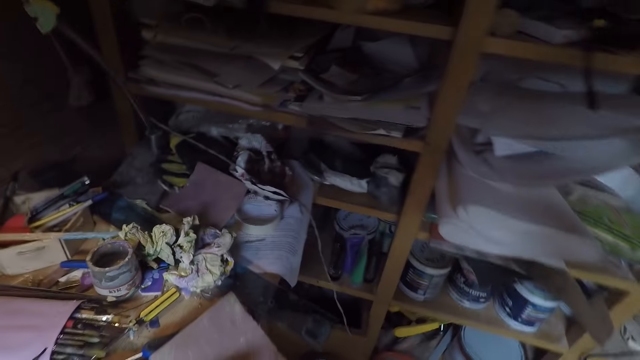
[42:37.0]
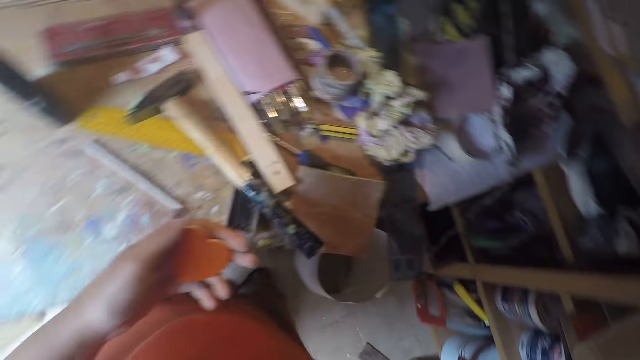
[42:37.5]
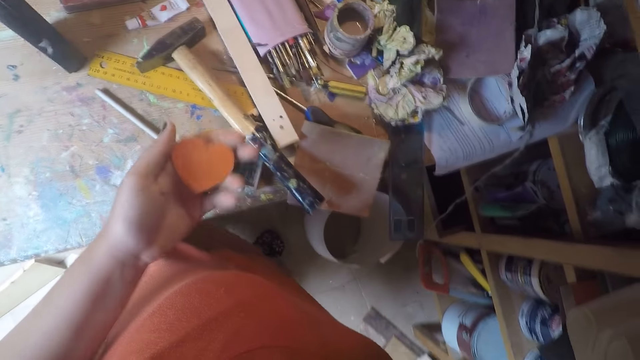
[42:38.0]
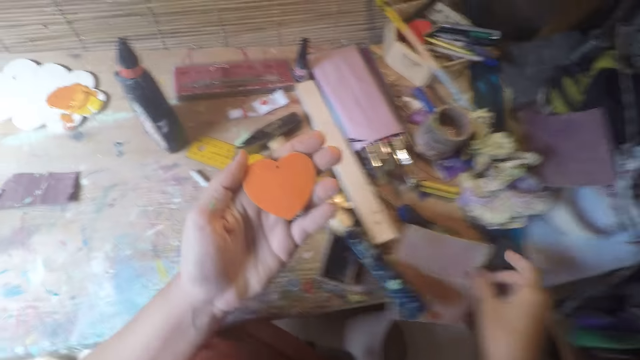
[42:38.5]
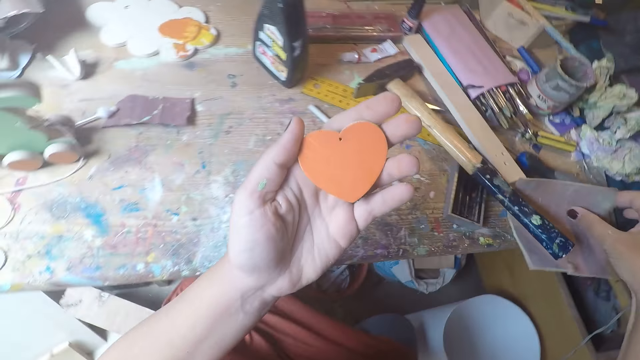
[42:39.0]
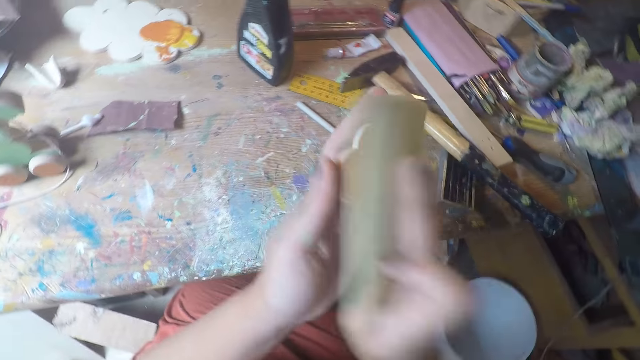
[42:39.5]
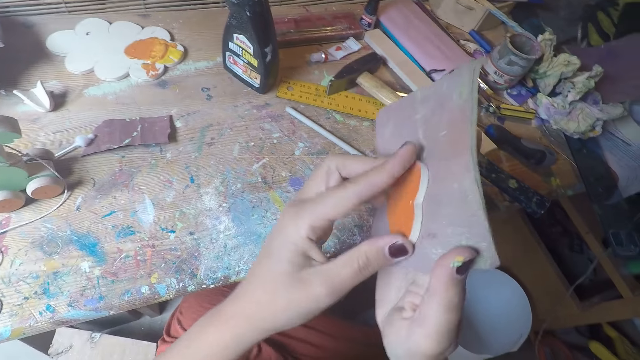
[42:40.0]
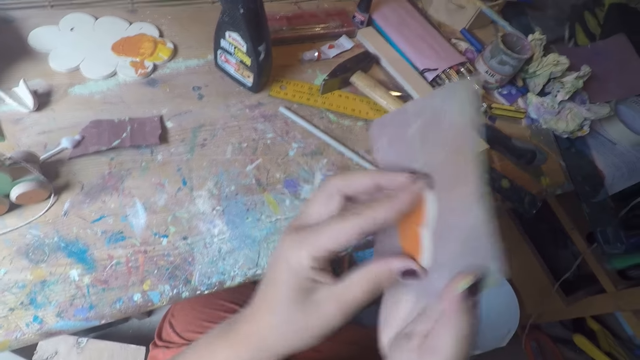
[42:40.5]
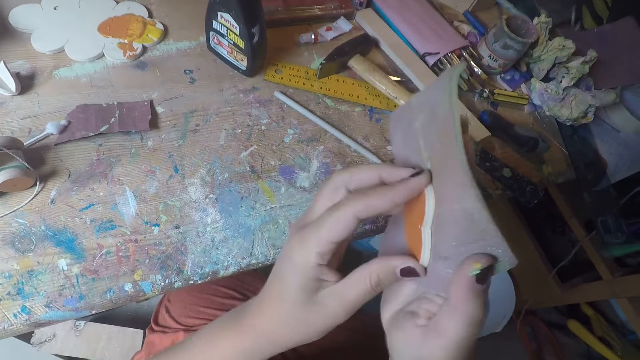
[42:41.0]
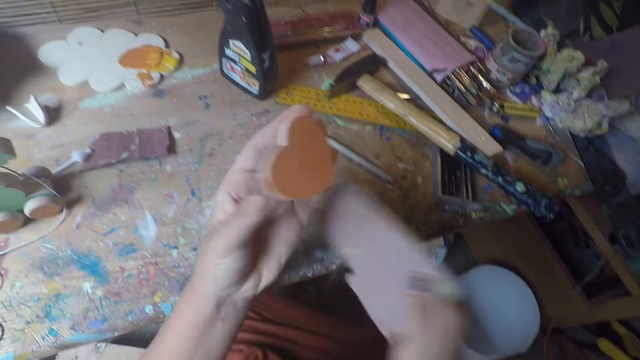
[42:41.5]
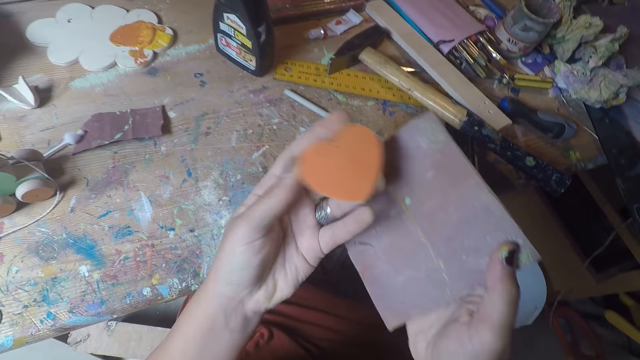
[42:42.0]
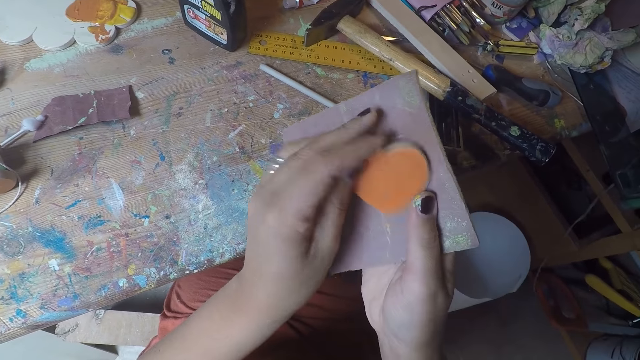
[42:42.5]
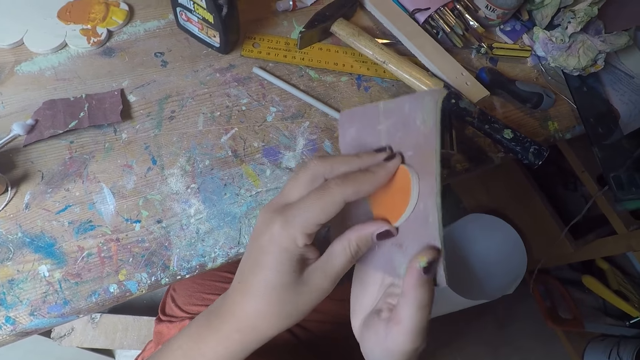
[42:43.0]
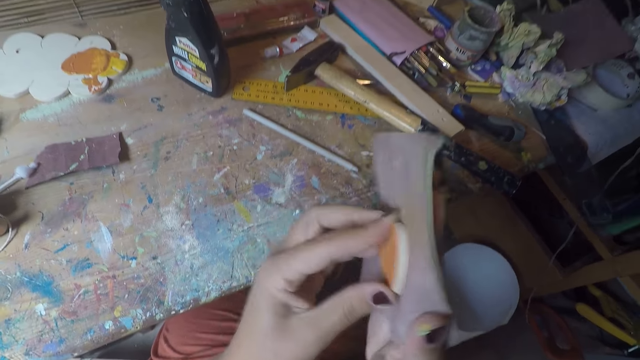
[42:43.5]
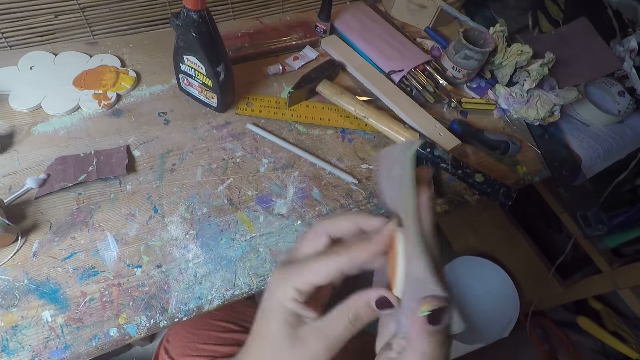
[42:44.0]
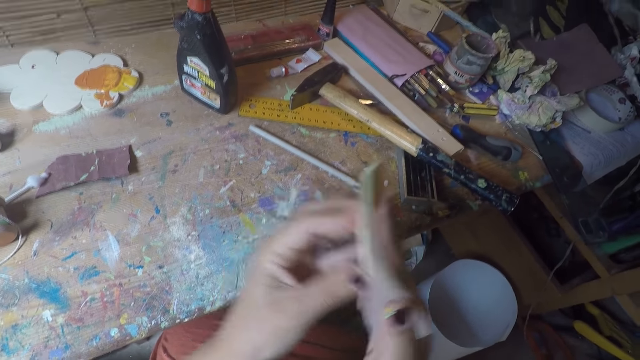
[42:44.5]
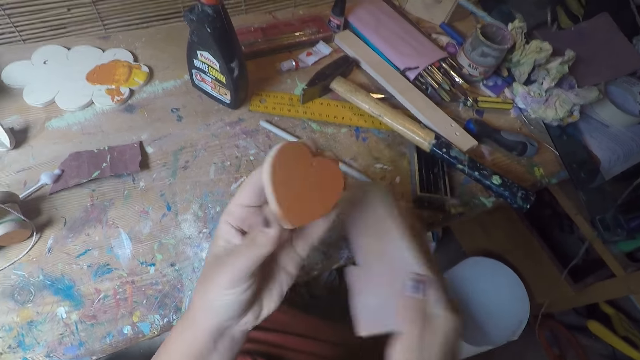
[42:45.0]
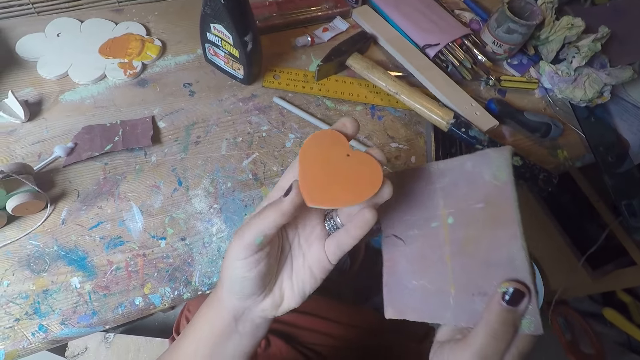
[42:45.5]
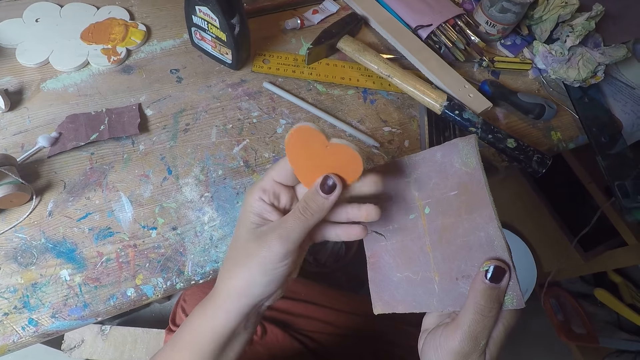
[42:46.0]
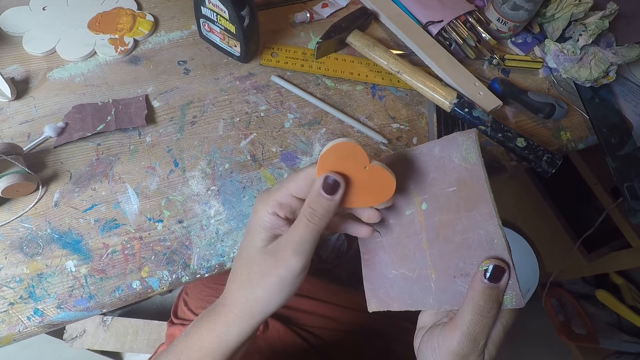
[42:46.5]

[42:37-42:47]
The camera wearer drops the scissors on the shelf with her right hand. She picks up a sandpaper from the table with her right hand. She puts a sponge on the table. She smoothens the craft heart with the sandpaper. She wipes on the wood craft using the sponge. She checks the craft heart in her left hand. She turns the wood craft. She wipes on the wood craft using the sponge. She smoothens the craft heart with the sandpaper. She checks the craft heart in her left hand.

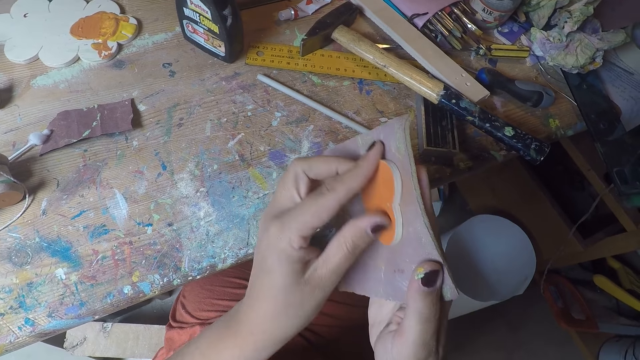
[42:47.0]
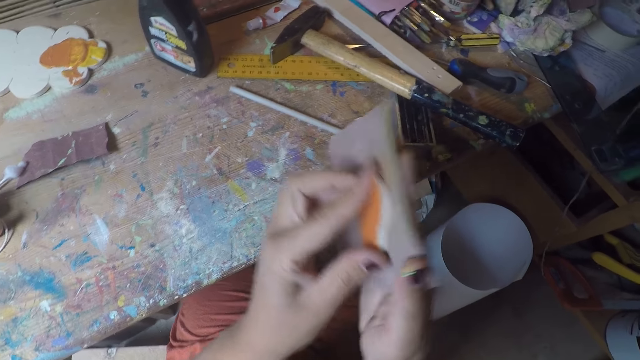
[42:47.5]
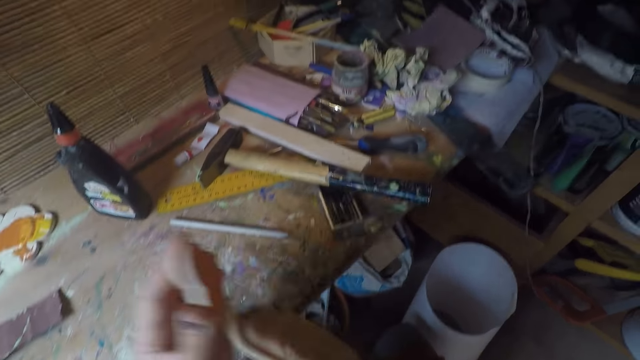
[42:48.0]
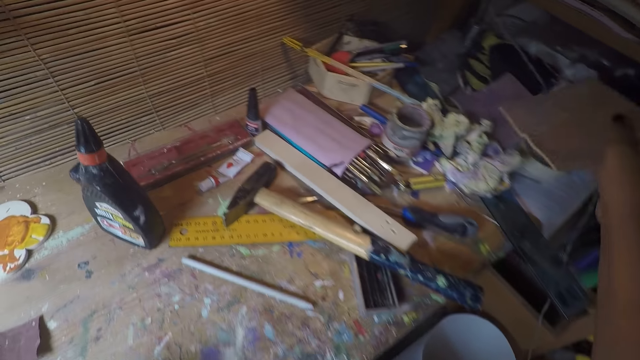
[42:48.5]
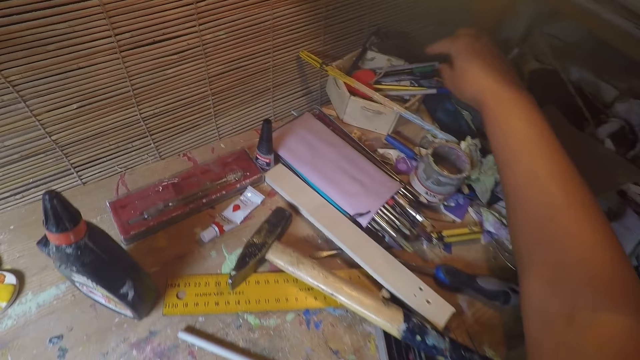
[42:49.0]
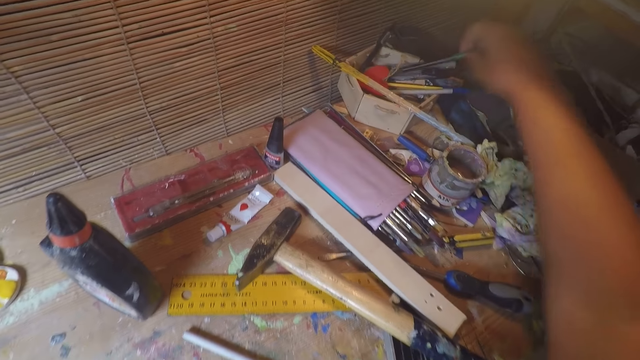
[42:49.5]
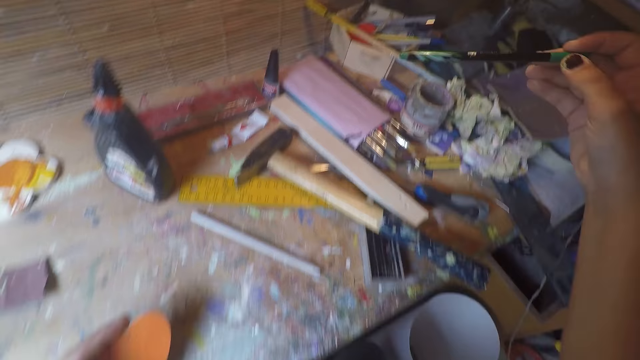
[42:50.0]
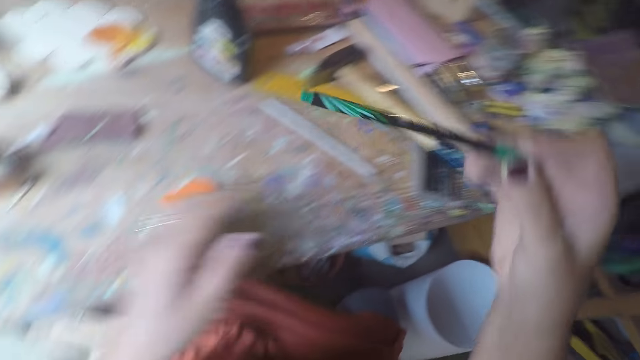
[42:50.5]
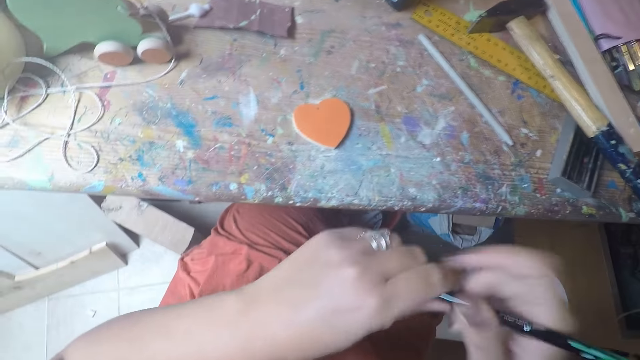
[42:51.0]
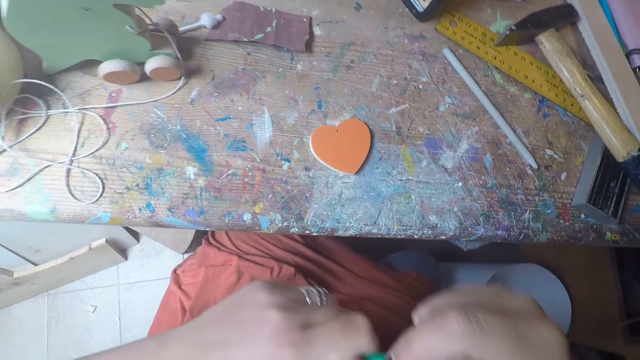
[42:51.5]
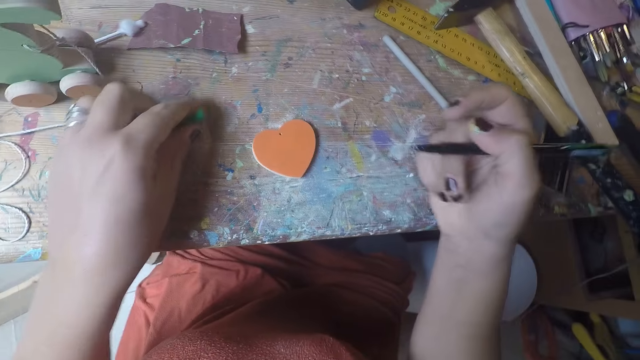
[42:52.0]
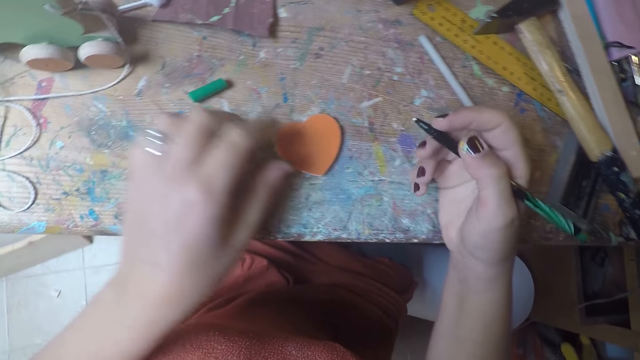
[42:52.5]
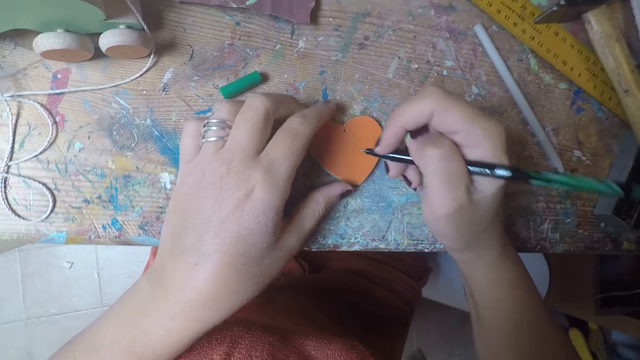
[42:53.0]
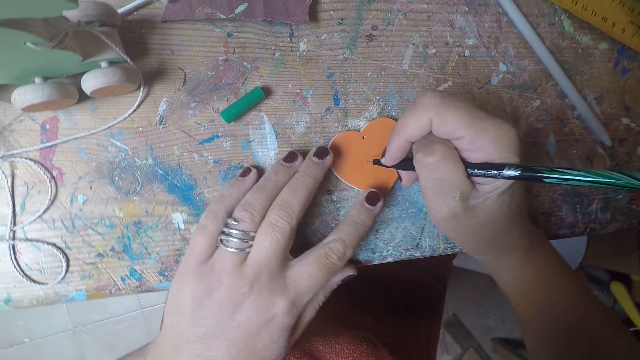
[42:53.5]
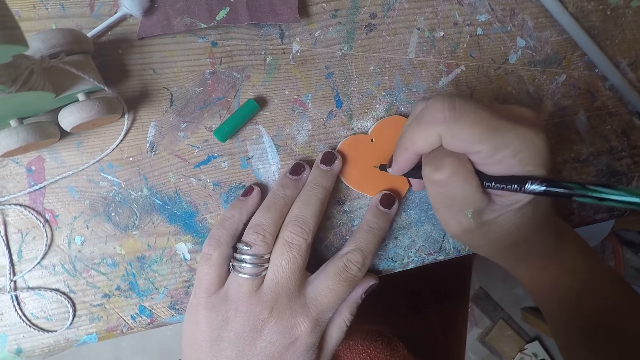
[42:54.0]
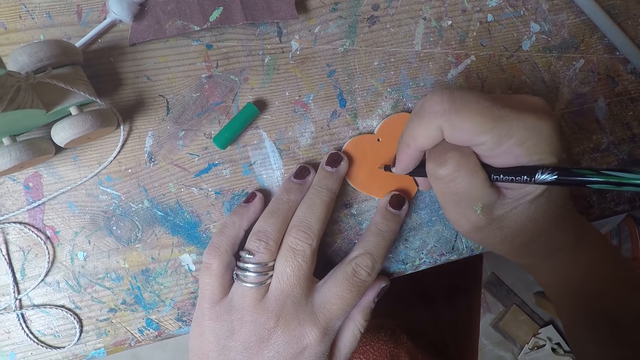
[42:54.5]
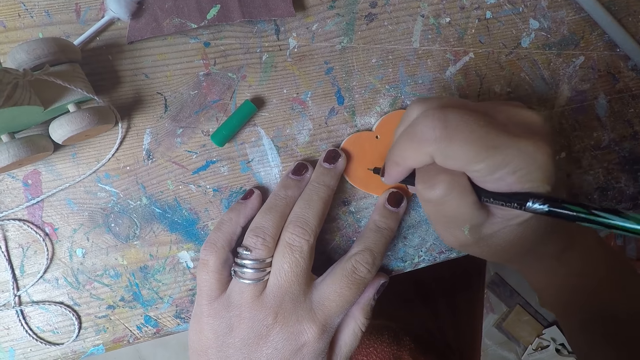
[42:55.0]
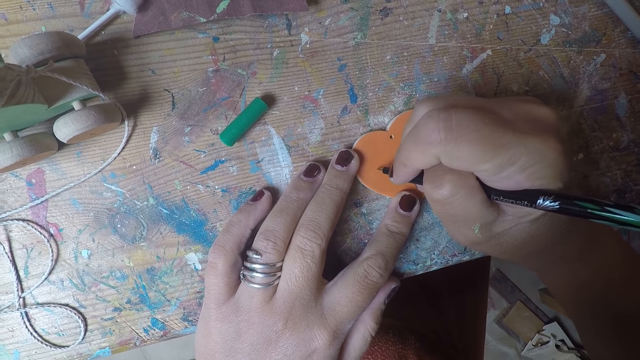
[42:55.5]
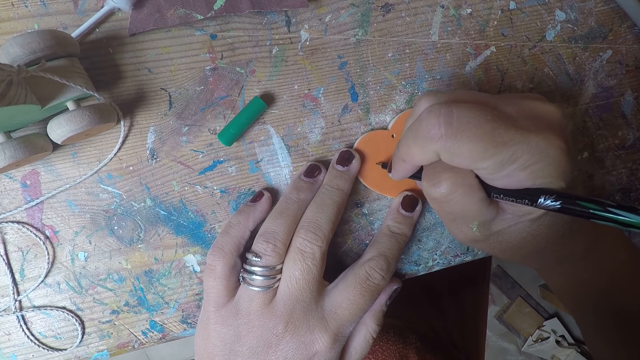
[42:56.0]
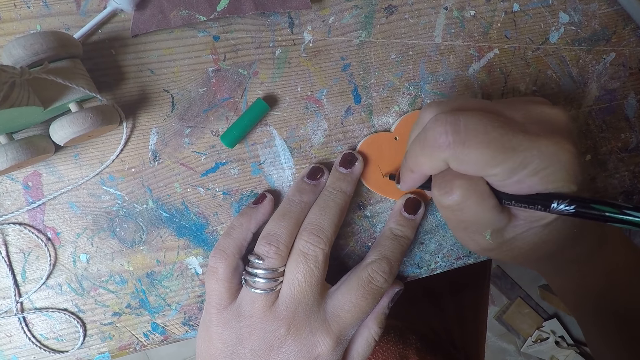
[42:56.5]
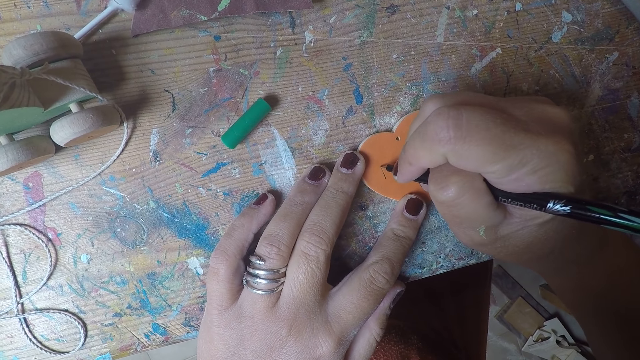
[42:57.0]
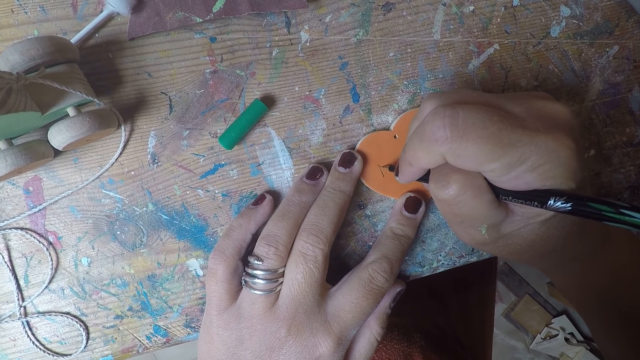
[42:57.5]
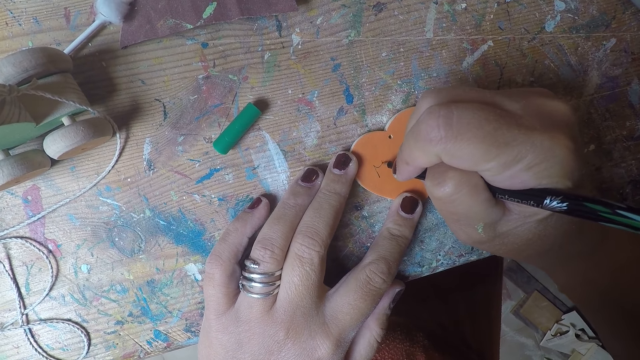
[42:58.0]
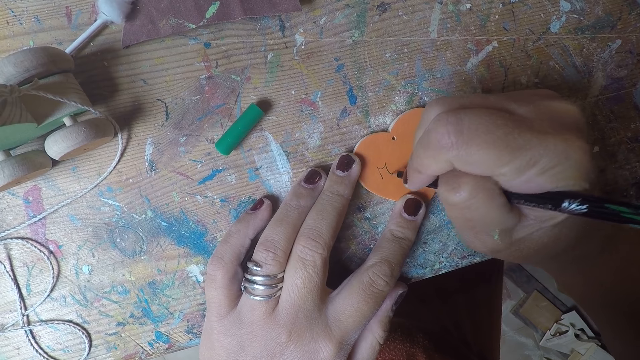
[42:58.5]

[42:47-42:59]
The camera wearer turns a wood craft. She smoothens the craft heart with the sandpaper. She drops the sandpaper on the table with her right hand. She picks up a rollerball pen from the paper container with her right hand. She drops the craft heart on the table with her left hand. She removes the cover of the rollerball pen with her left hand, drops the cover of the rollerball pen on the table with her left hand, and writes on the craft heart with the rollerball pen.
